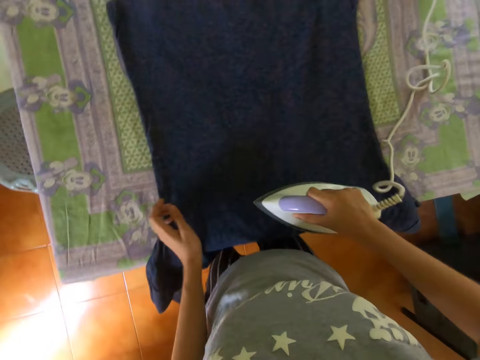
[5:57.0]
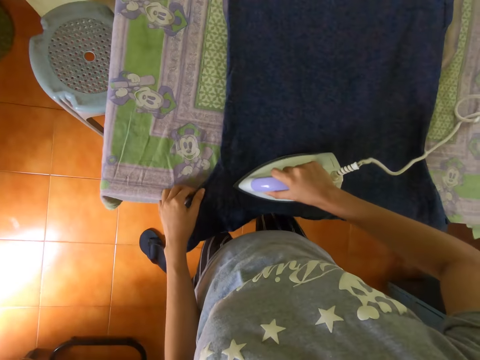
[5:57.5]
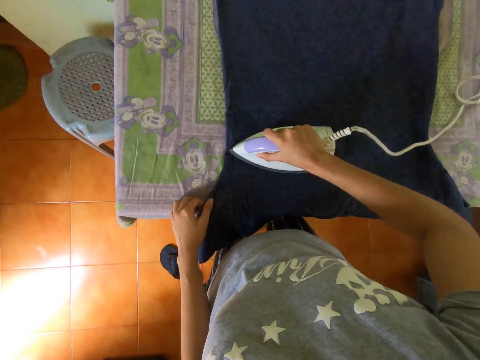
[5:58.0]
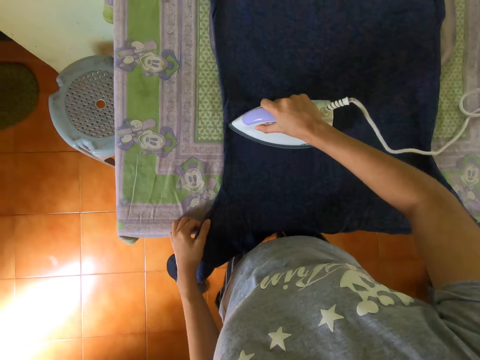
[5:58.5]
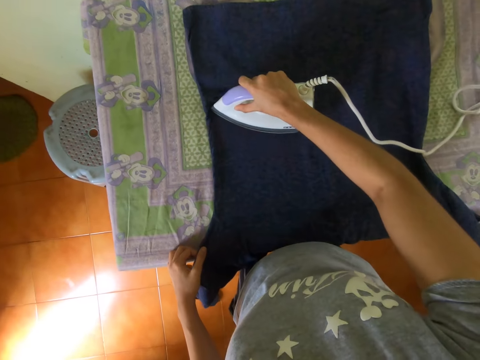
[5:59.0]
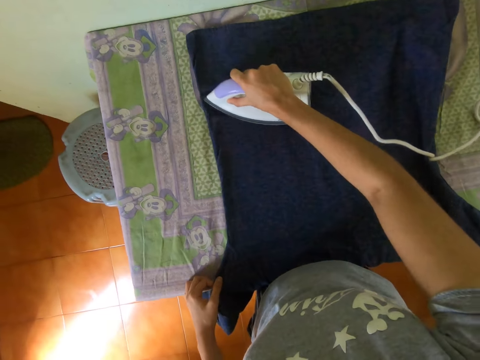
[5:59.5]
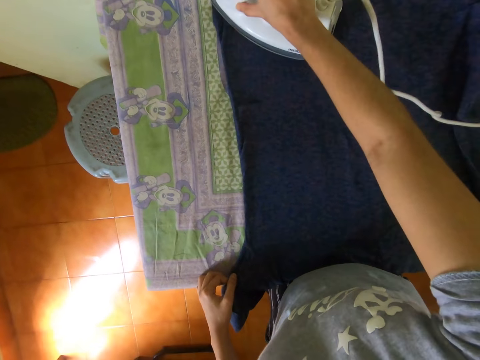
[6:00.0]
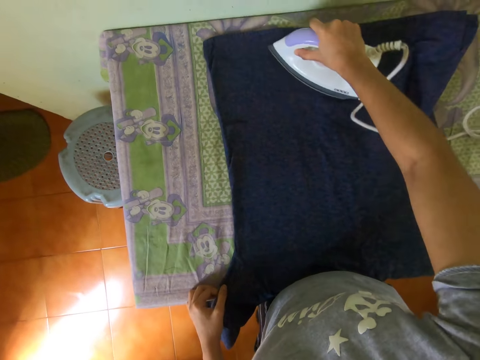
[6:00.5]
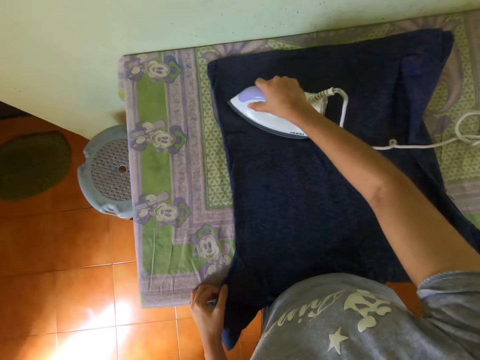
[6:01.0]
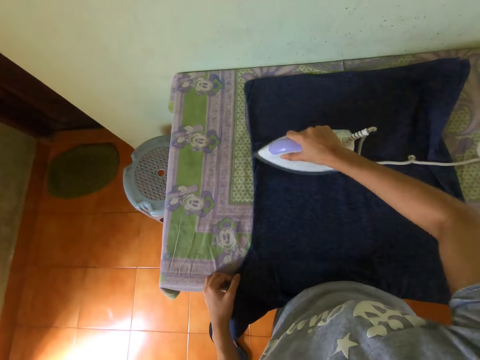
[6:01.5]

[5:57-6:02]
The camera wearer holds a shirt.

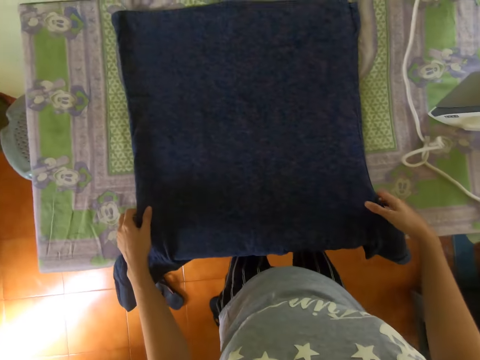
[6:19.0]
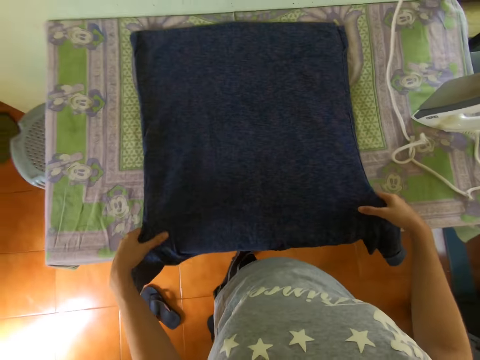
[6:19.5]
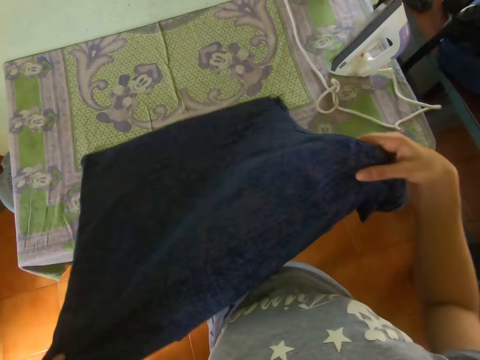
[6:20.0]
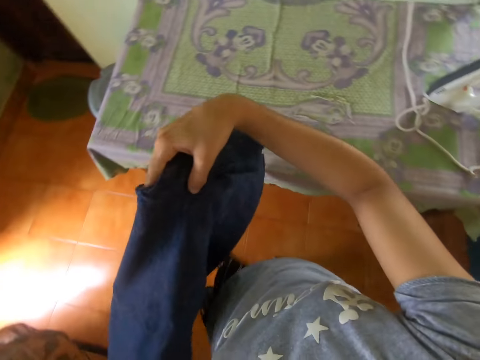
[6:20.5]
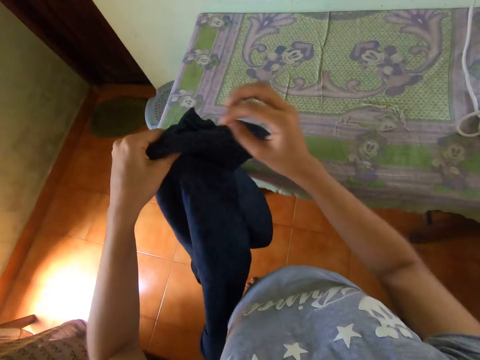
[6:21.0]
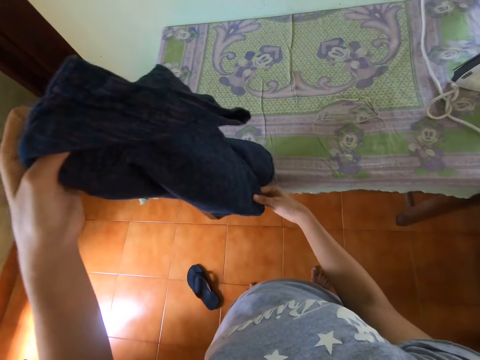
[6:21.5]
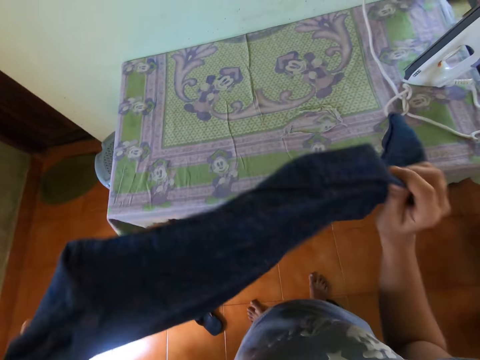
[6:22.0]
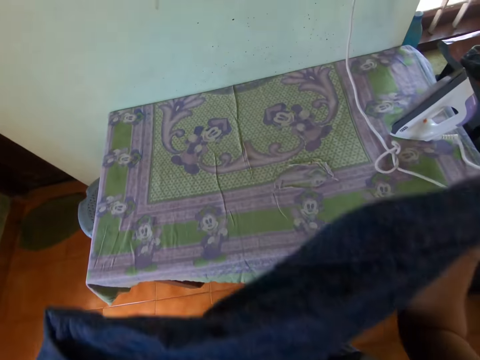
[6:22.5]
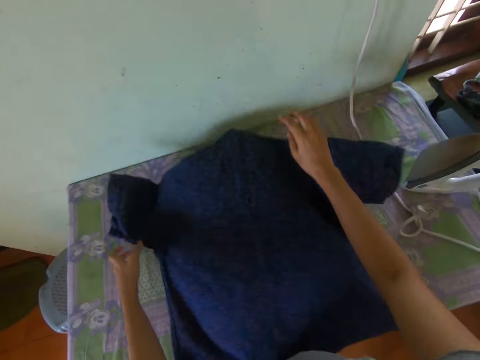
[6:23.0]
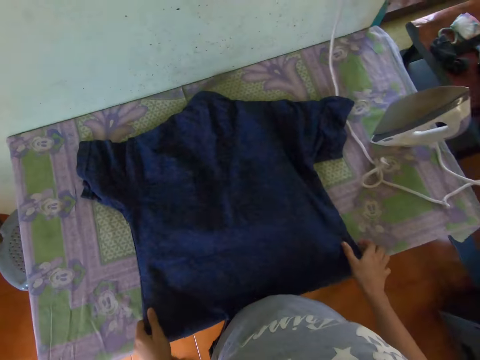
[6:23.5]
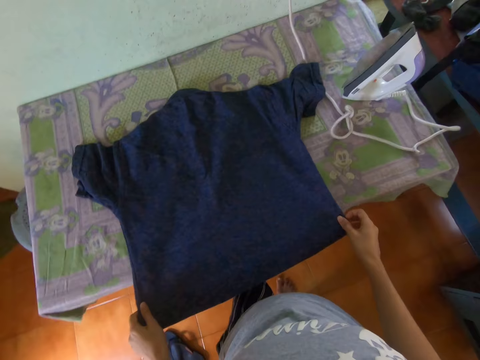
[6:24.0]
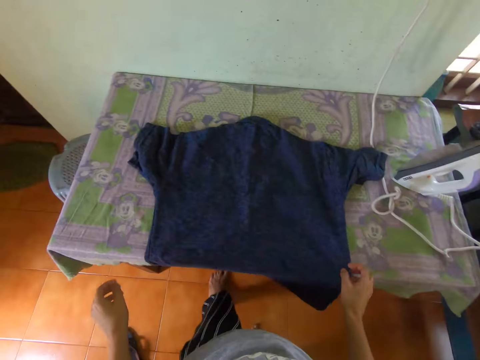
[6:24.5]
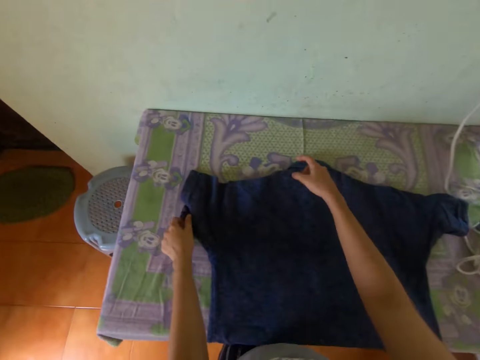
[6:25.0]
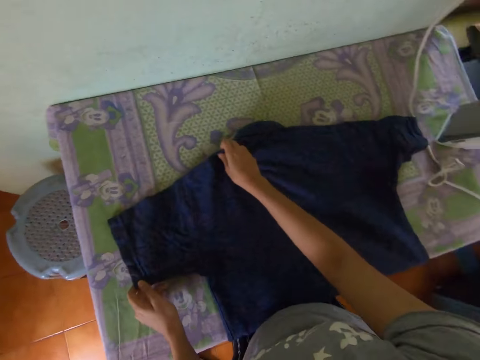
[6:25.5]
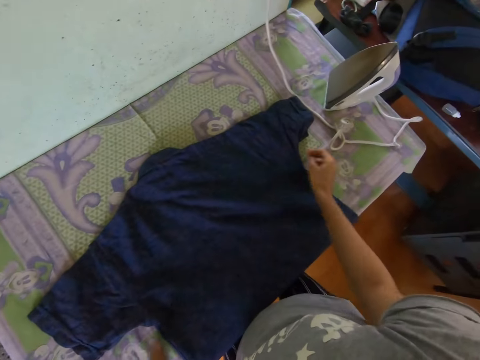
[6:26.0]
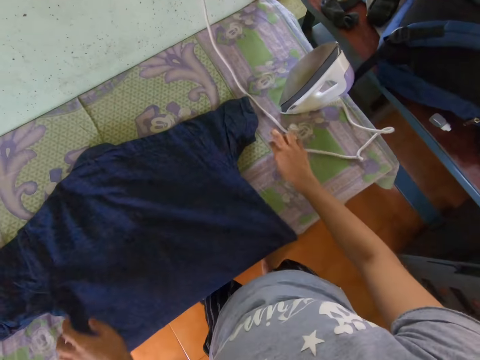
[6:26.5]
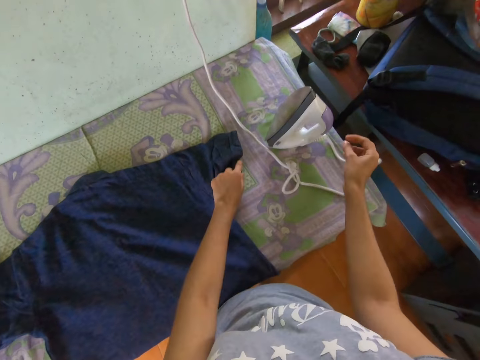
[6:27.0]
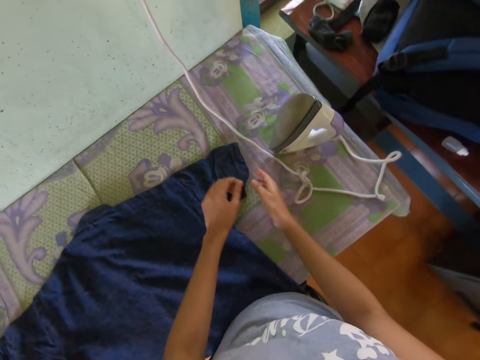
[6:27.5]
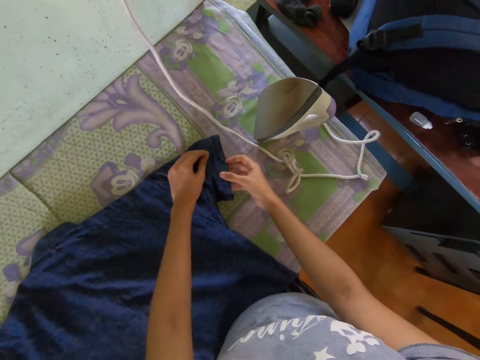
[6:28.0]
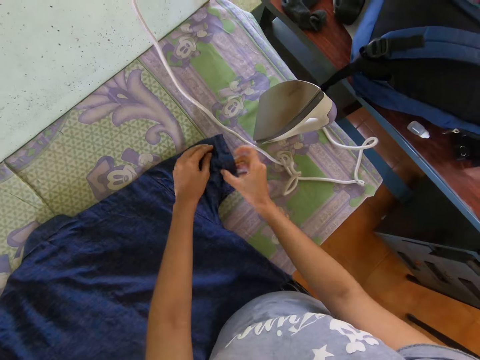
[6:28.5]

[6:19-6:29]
The camera wearer picks up the shirt. They turn the shirt, place the shirt on the table and straighten the shirt.

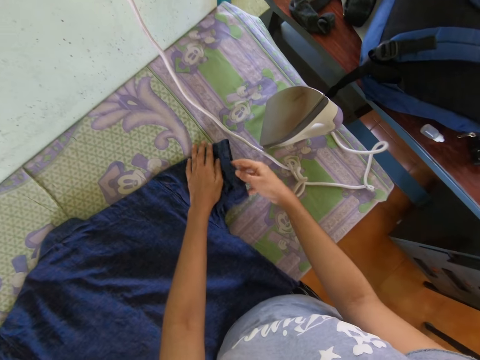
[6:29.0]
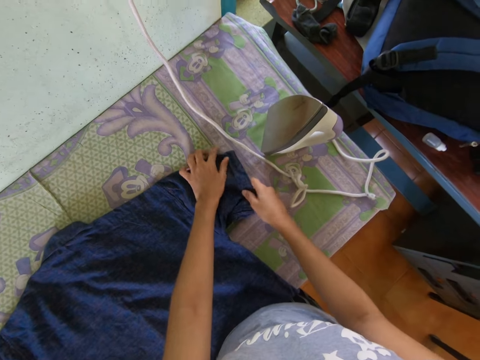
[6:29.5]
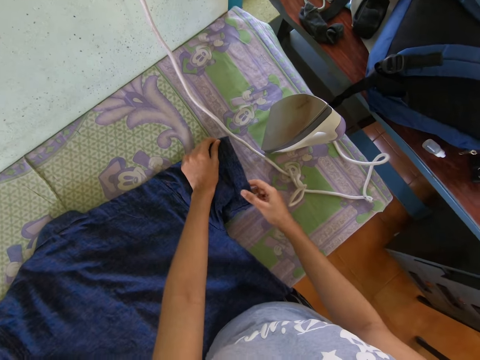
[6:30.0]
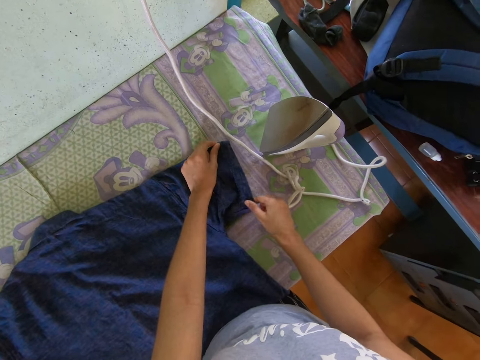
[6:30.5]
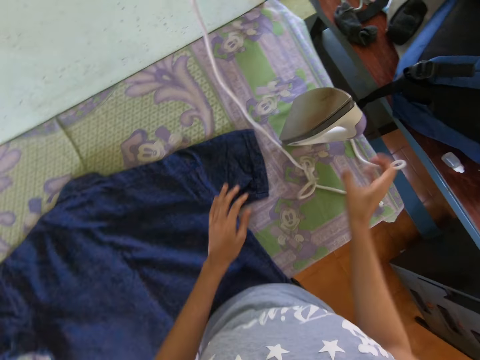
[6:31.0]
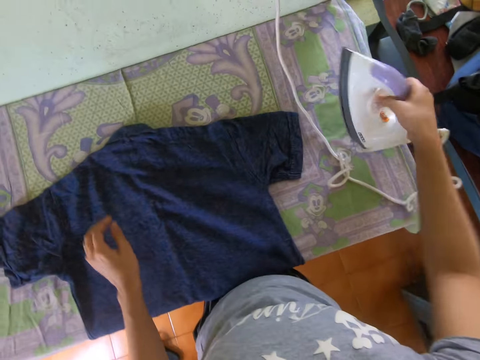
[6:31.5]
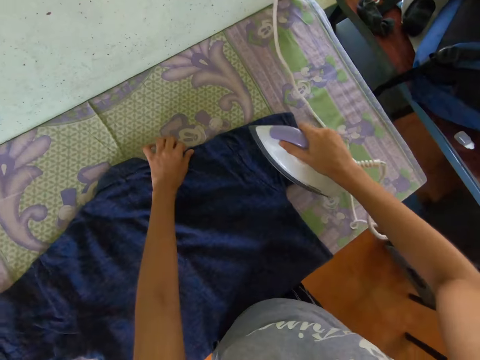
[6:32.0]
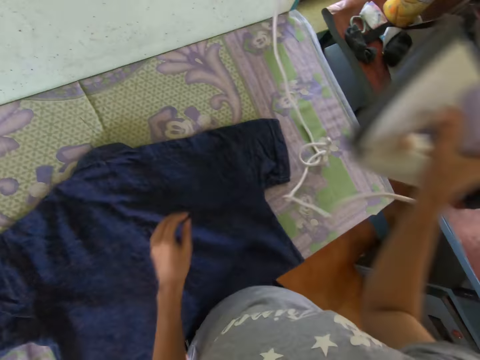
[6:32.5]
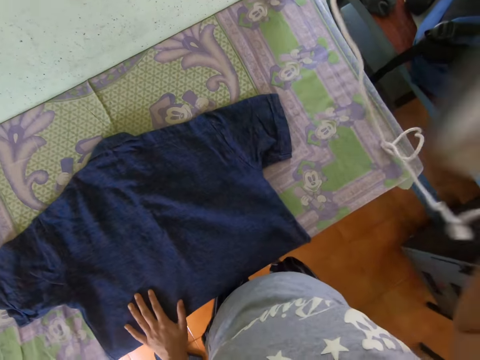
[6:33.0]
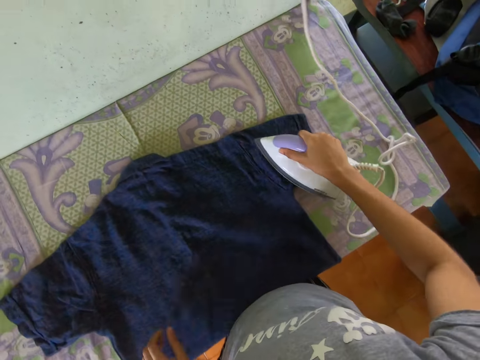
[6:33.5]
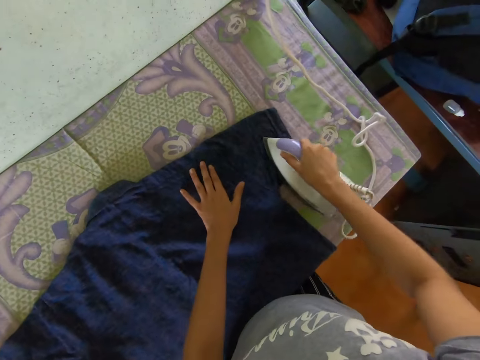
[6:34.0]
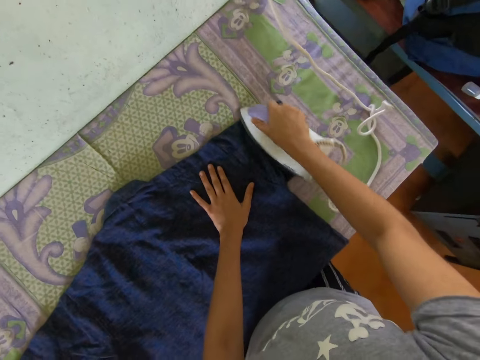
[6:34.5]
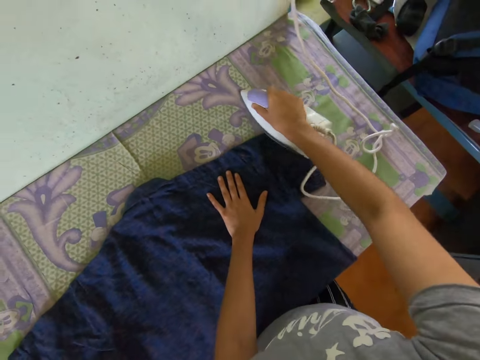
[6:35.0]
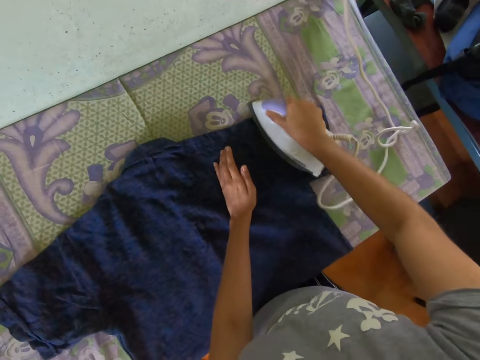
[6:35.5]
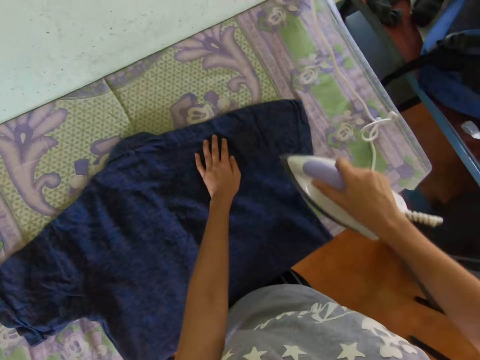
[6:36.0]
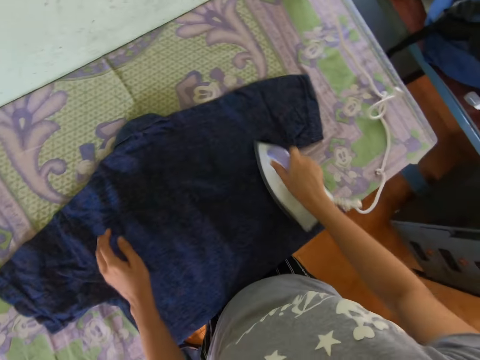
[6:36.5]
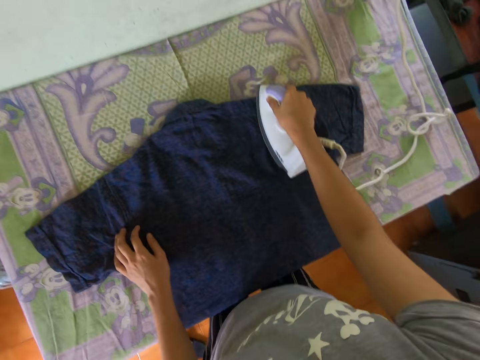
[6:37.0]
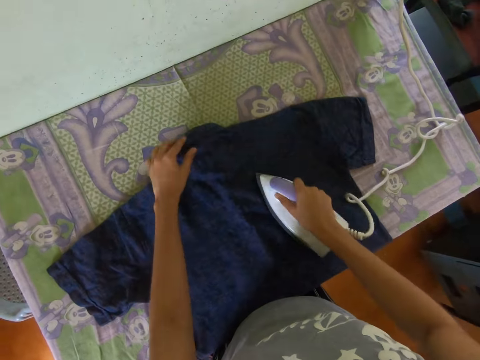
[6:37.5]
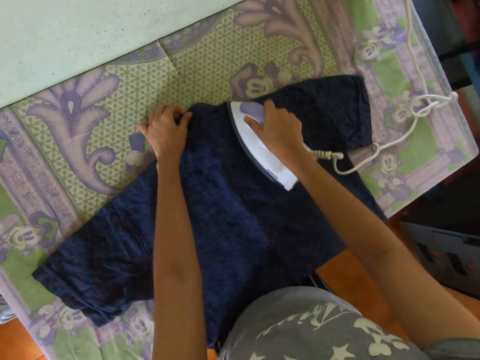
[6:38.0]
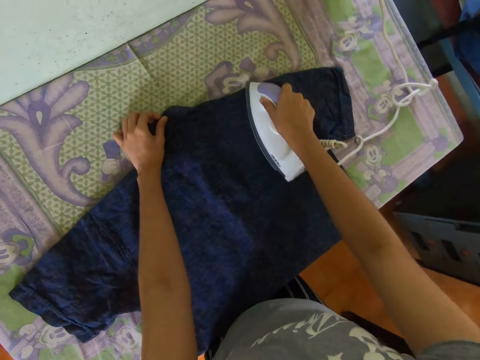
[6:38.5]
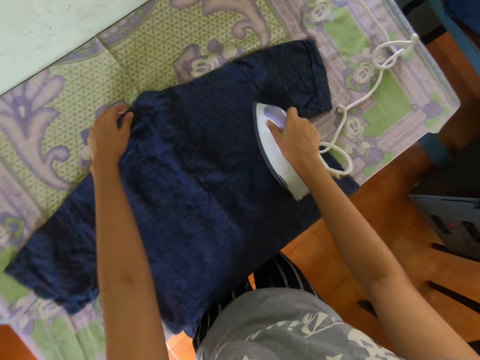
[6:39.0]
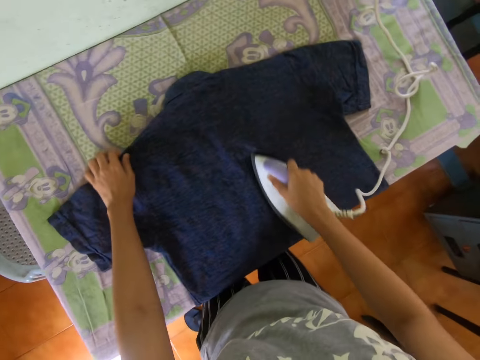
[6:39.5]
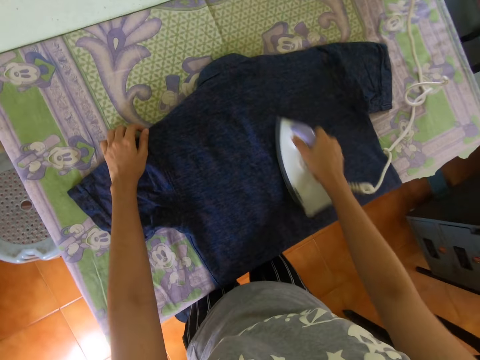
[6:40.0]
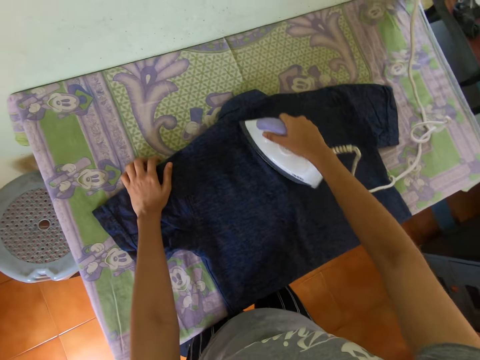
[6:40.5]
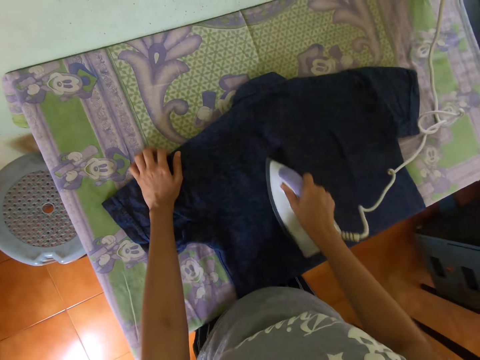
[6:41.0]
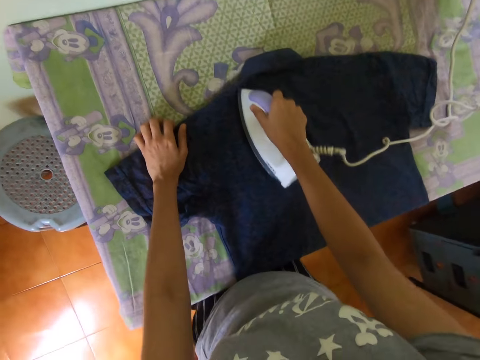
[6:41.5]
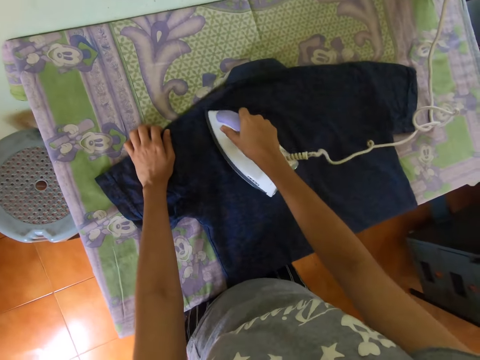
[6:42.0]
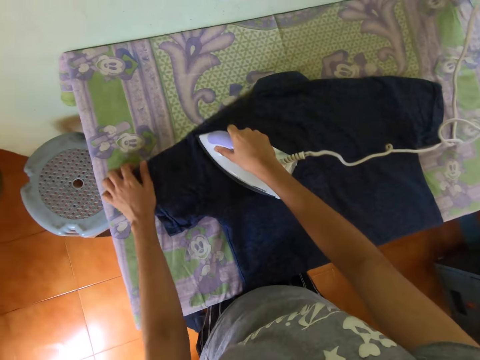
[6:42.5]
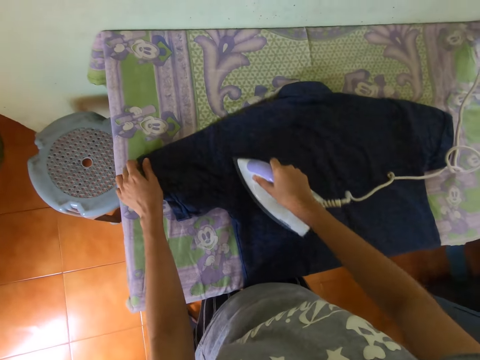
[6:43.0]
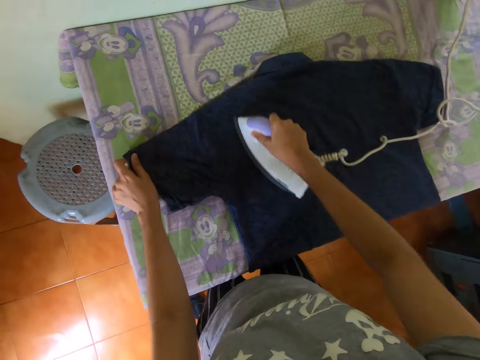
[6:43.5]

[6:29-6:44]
The camera wearer picks up the cloth iron. They touch the shirt, iron the shirt and adjust the iron cable. They place a hand on the shirt. They hold the shirt and move a hand.
